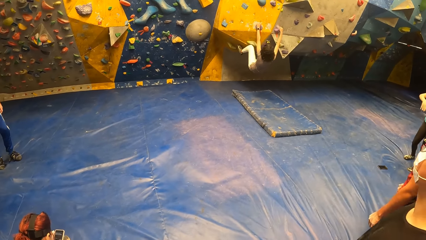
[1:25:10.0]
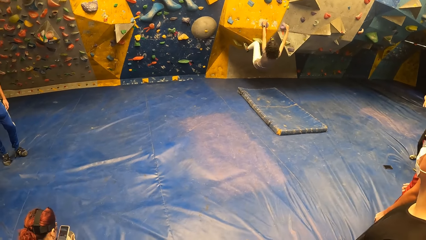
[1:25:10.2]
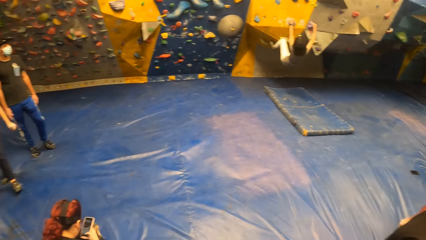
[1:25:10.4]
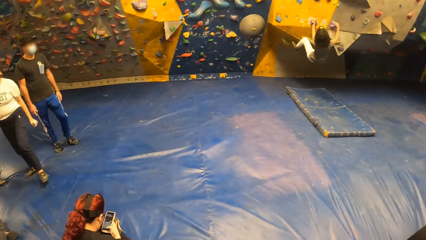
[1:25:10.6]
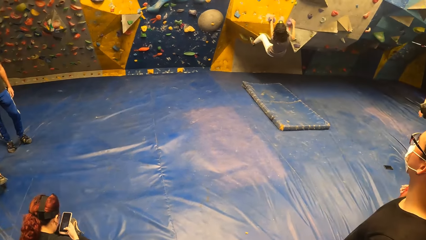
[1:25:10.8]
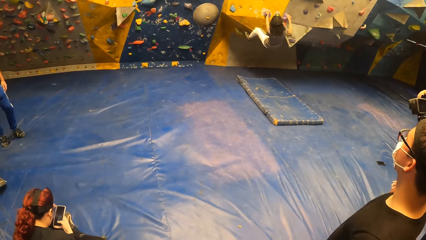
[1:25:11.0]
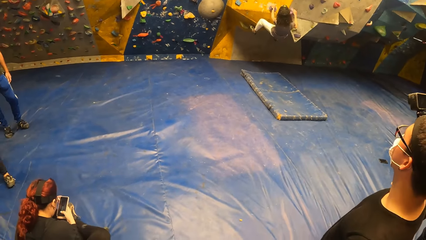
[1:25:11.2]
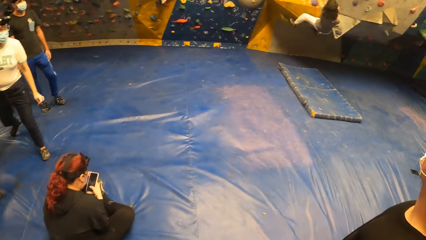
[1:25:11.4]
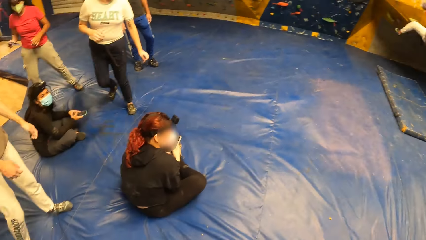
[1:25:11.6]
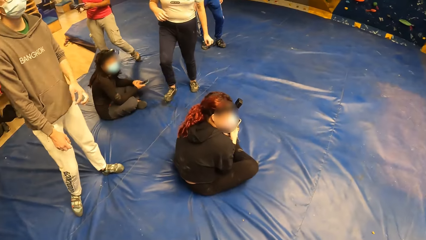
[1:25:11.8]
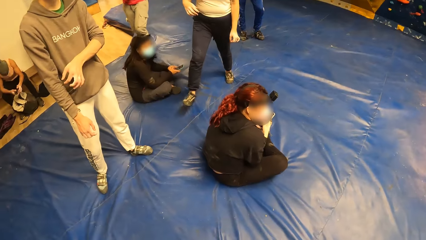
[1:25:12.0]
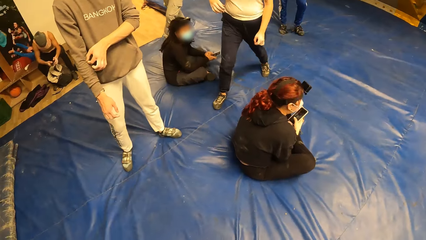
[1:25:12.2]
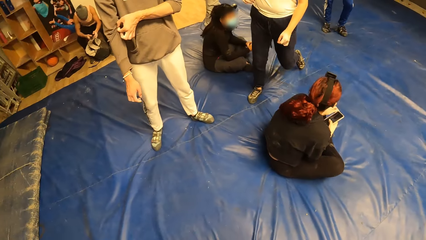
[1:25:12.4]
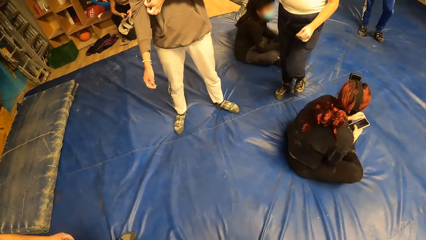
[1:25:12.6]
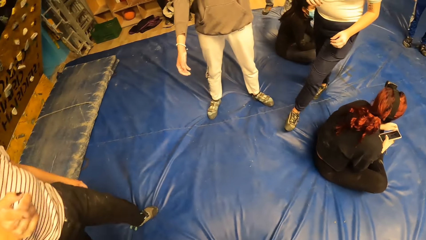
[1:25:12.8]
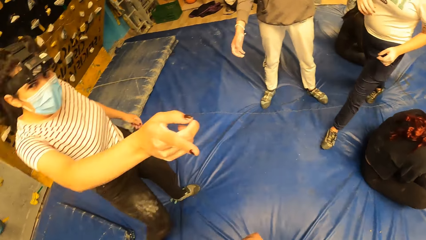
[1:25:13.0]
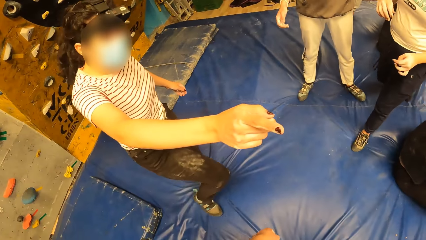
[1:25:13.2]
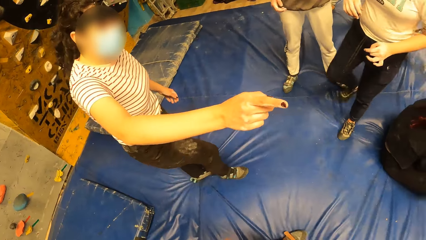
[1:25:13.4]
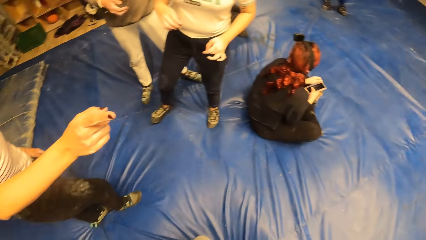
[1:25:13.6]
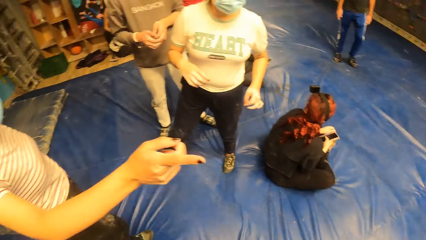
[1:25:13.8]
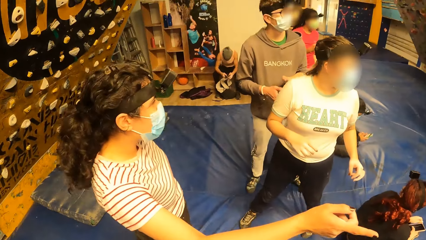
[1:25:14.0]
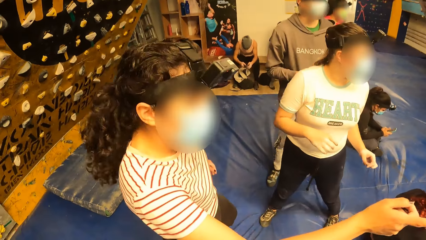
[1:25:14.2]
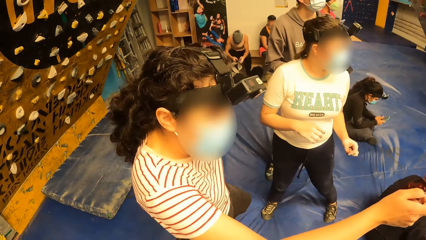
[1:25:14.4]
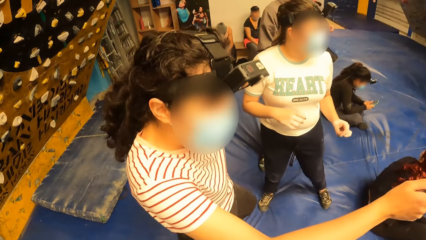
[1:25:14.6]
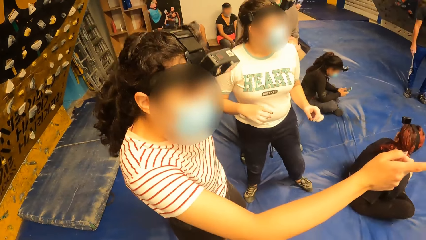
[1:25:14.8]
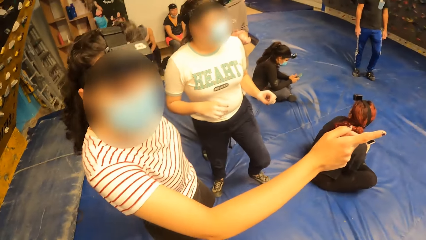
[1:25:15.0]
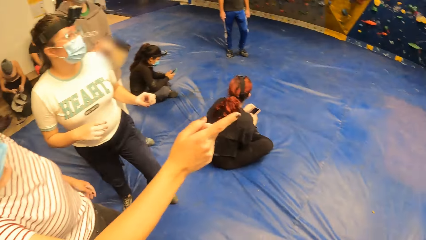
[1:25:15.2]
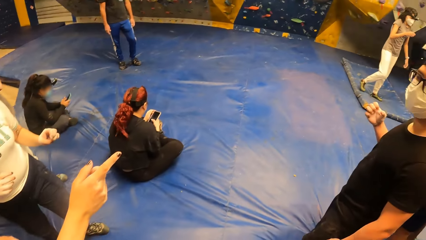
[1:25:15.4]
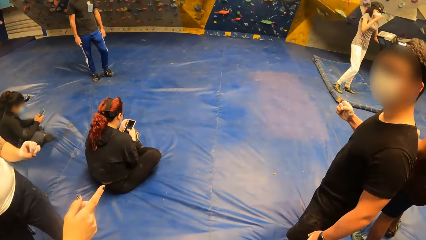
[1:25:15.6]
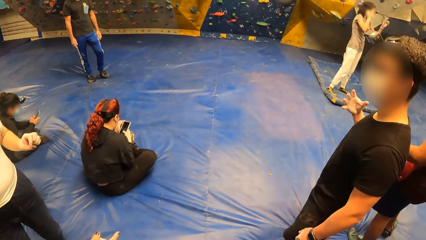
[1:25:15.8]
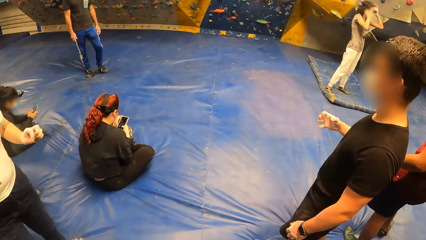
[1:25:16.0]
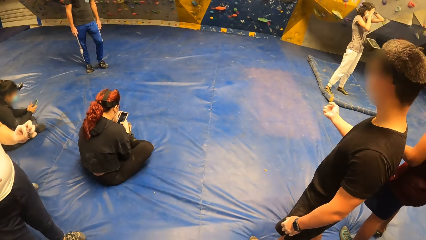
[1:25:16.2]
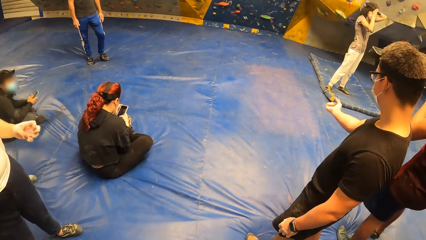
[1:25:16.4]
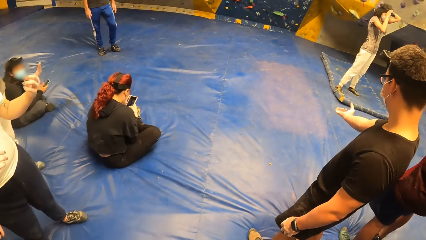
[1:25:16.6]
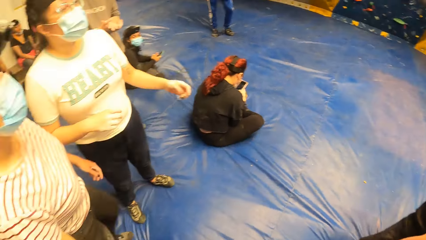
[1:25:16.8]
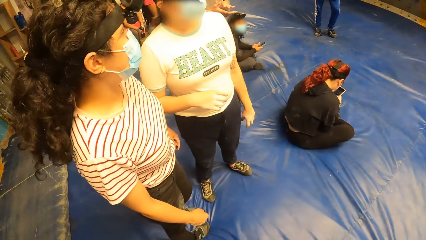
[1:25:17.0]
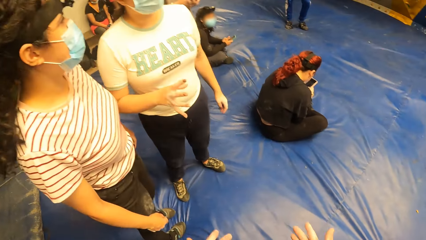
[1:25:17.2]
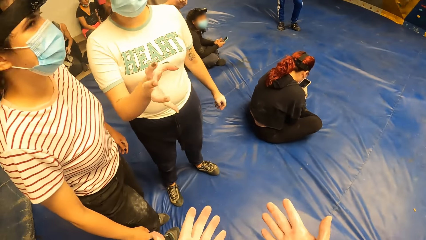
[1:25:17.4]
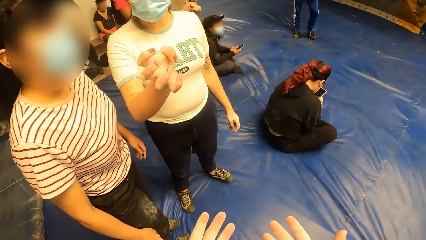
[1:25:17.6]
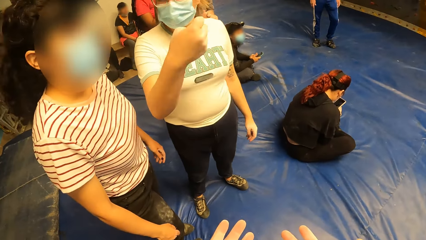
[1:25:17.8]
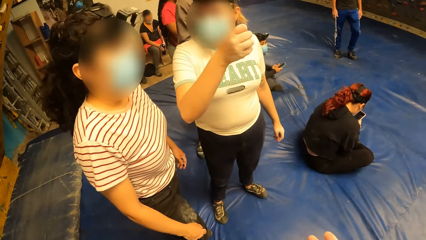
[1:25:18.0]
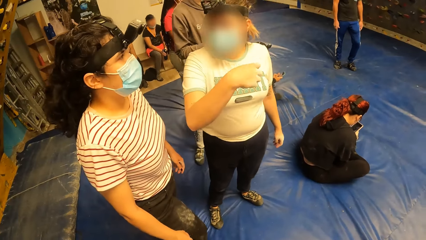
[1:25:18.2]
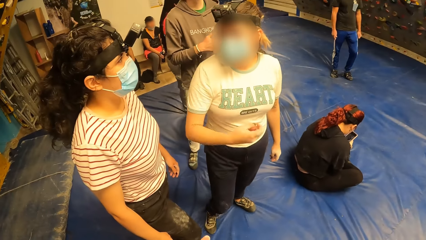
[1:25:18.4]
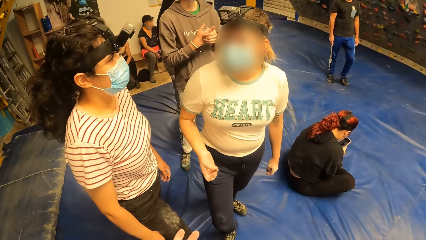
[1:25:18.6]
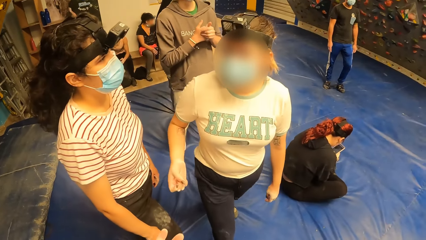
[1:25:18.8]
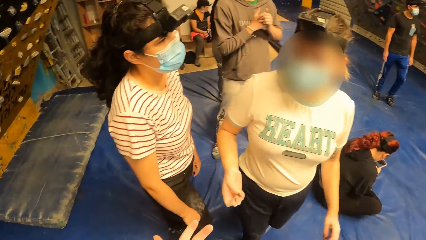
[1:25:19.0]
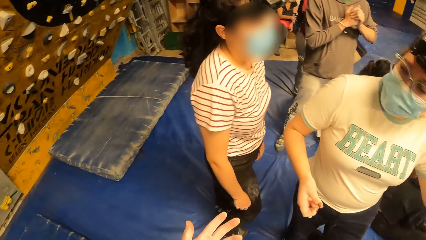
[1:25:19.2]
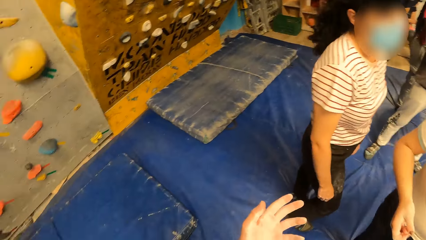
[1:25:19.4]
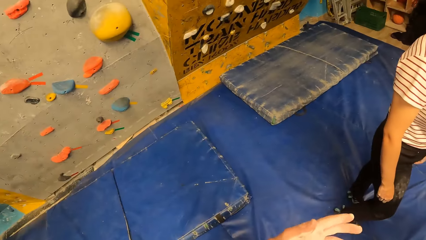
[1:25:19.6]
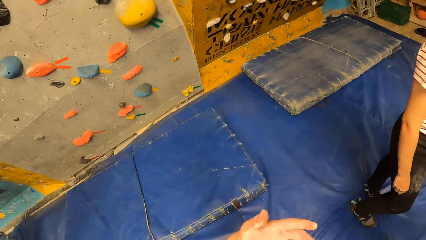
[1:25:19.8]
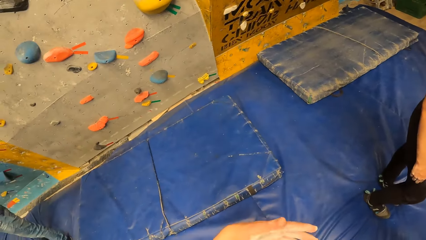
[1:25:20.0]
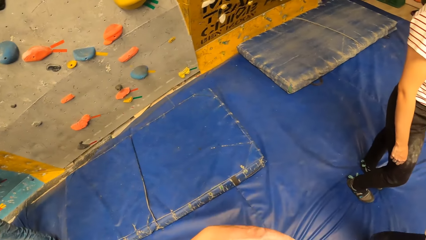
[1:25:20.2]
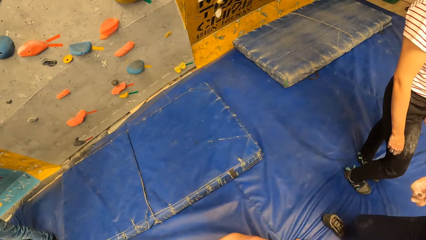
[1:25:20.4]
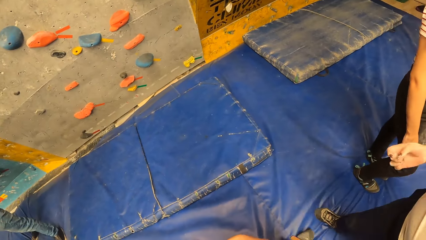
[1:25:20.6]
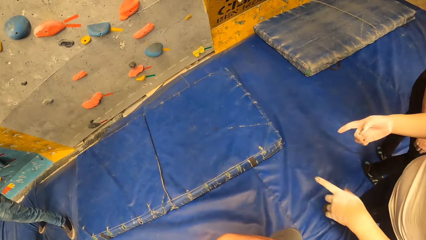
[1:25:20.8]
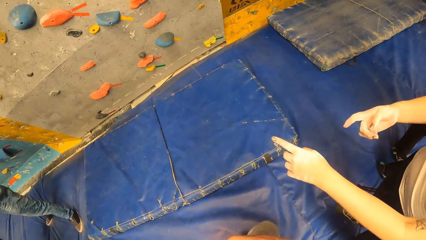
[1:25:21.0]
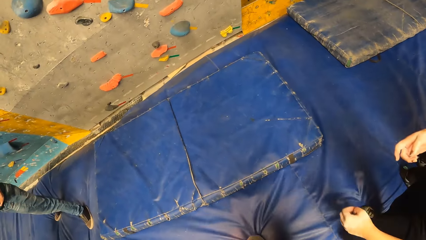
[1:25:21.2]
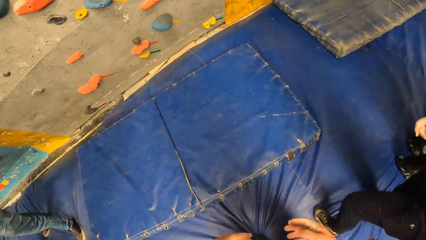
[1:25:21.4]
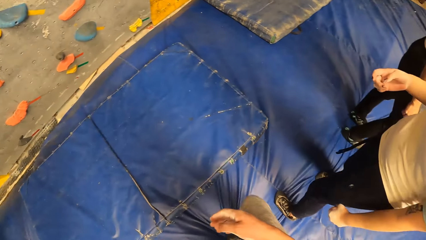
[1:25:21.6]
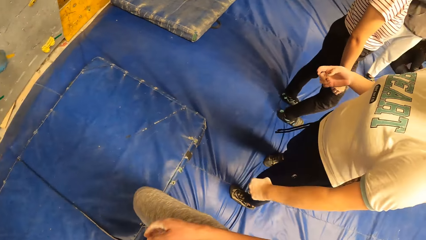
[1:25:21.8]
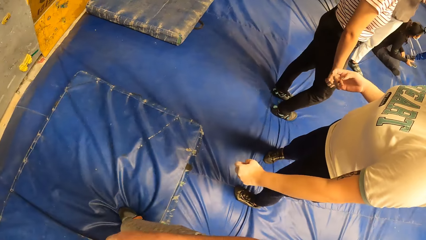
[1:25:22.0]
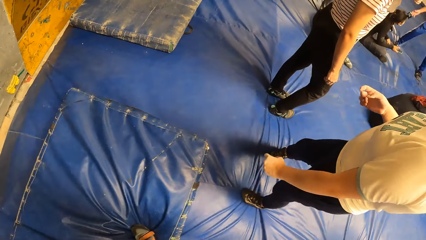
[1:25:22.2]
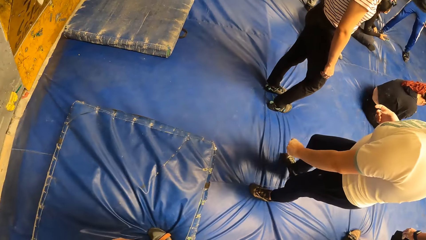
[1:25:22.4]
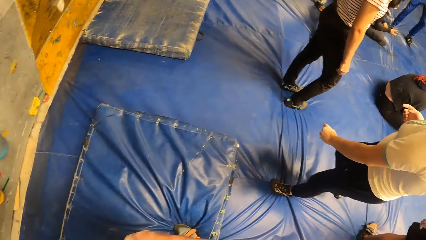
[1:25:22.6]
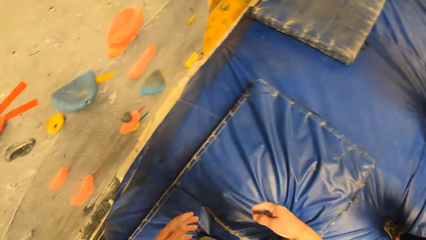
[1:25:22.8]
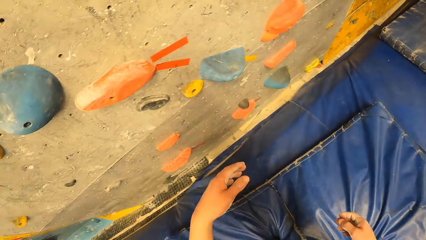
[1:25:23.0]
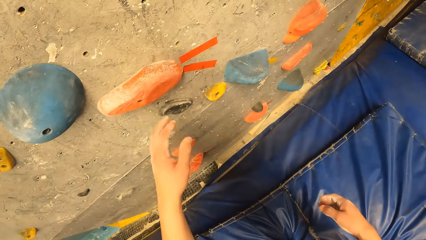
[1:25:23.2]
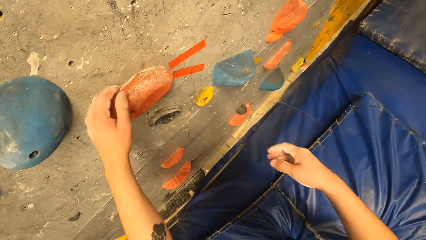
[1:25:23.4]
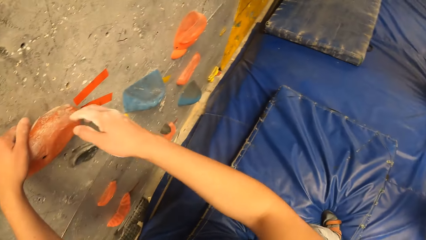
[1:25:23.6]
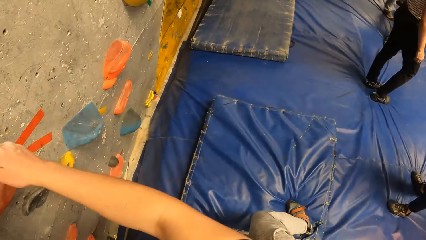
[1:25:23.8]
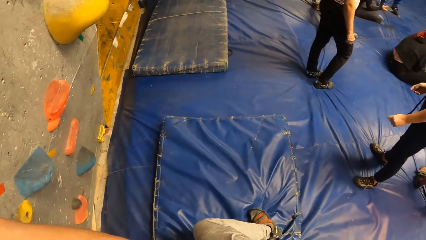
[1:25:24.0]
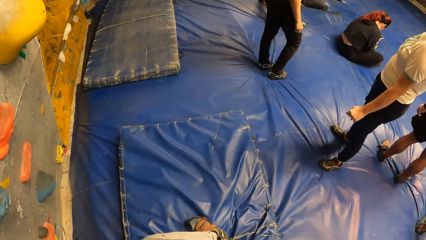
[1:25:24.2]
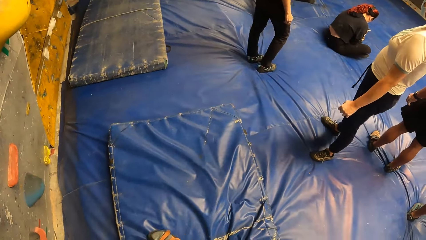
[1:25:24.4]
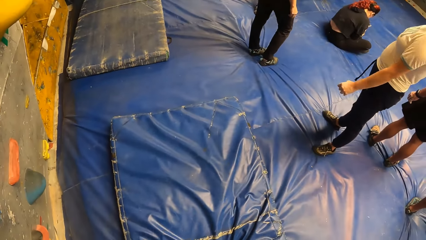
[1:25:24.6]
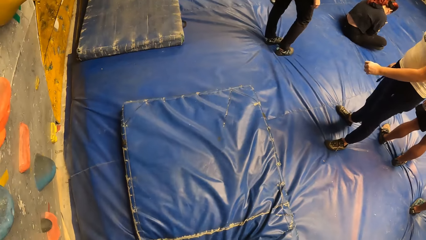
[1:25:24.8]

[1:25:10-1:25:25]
A woman walks around. Another woman points with the right hand finger. The camera wearer looks at the hands. Another woman converses with the camera wearer. The camera wearer walks around, climbs the climbing wall and touches the wall.
